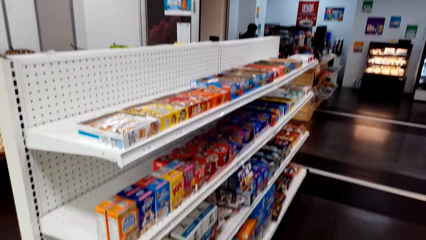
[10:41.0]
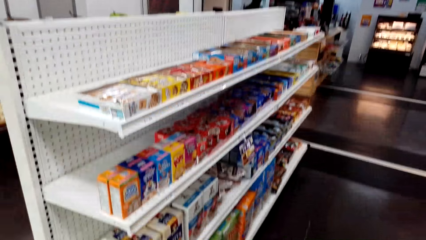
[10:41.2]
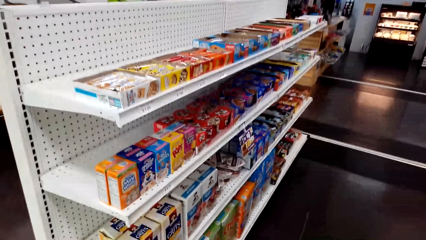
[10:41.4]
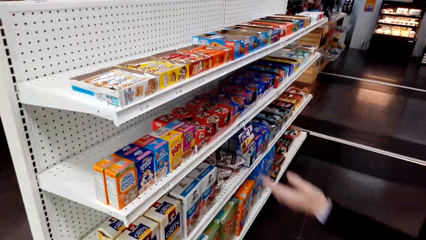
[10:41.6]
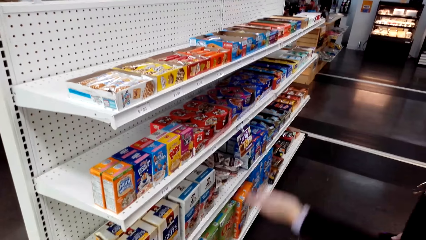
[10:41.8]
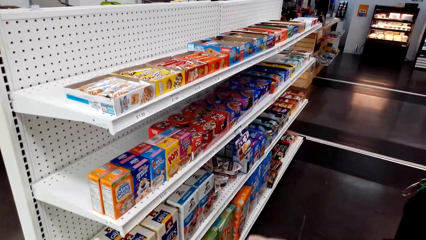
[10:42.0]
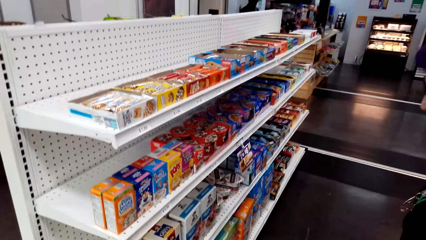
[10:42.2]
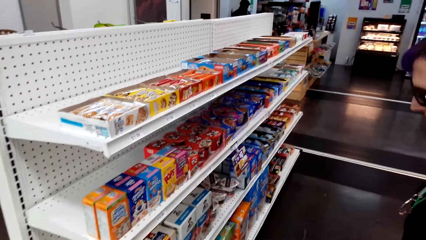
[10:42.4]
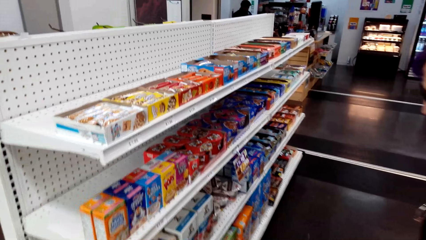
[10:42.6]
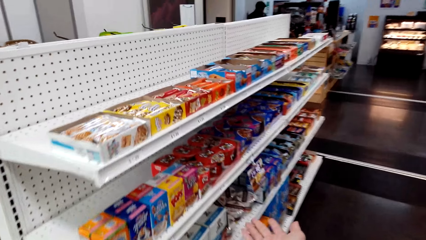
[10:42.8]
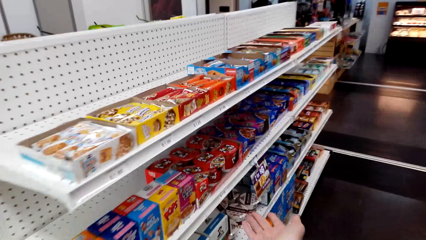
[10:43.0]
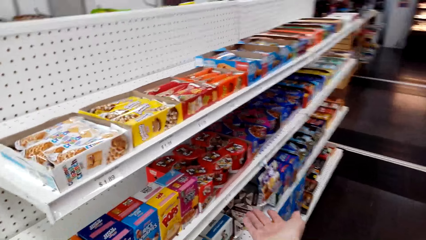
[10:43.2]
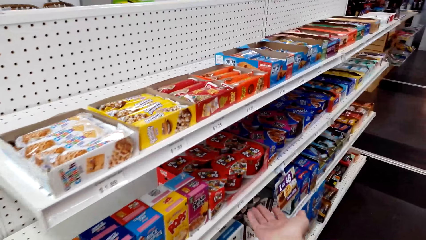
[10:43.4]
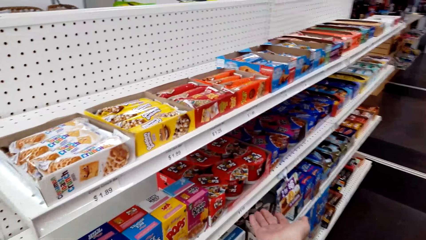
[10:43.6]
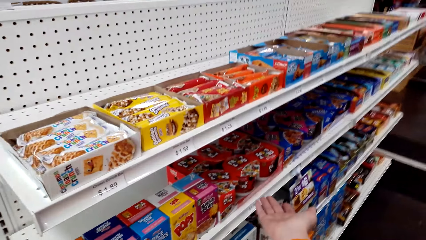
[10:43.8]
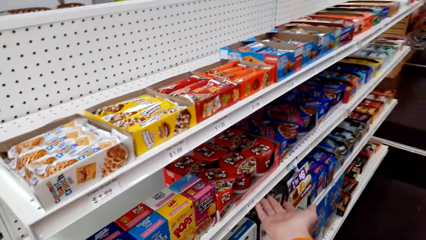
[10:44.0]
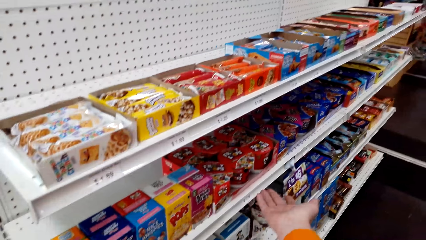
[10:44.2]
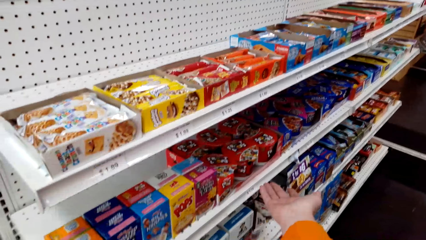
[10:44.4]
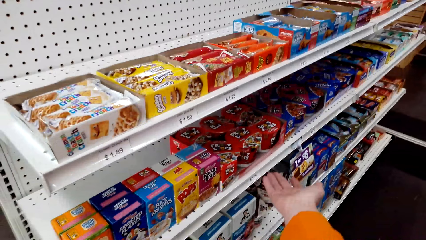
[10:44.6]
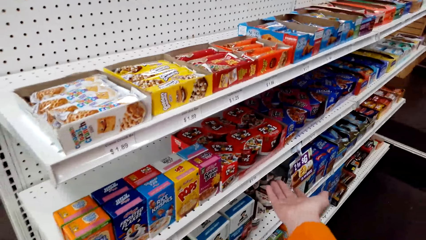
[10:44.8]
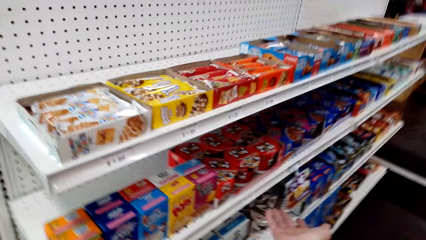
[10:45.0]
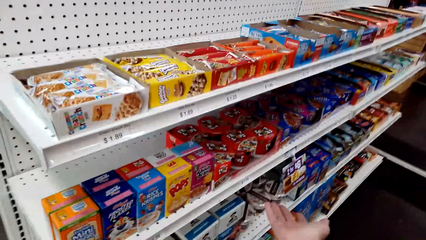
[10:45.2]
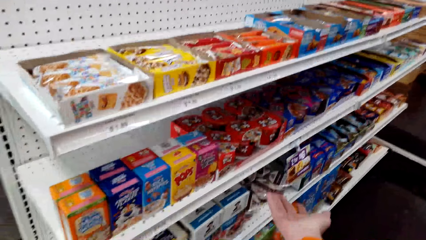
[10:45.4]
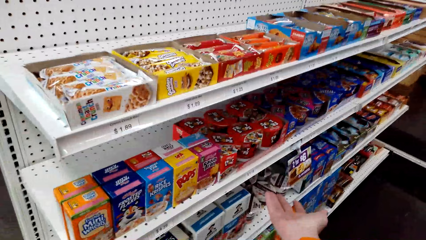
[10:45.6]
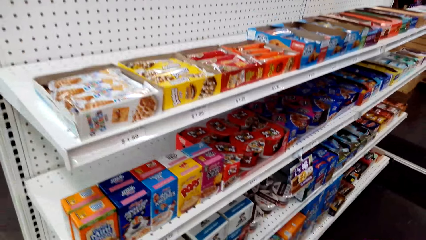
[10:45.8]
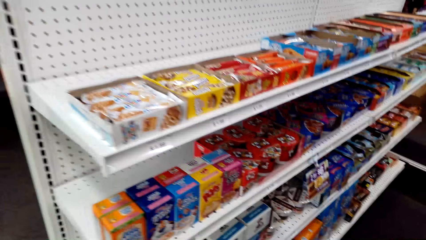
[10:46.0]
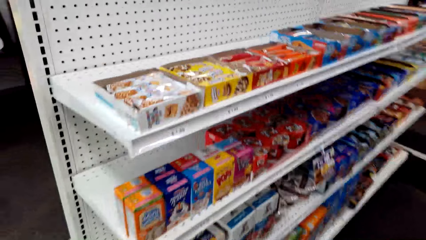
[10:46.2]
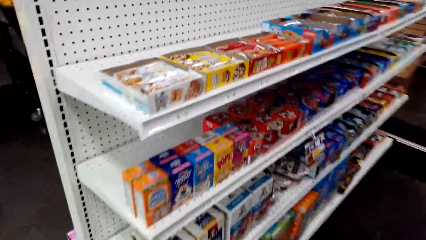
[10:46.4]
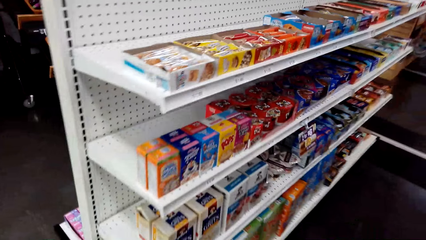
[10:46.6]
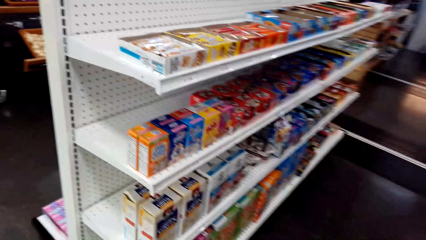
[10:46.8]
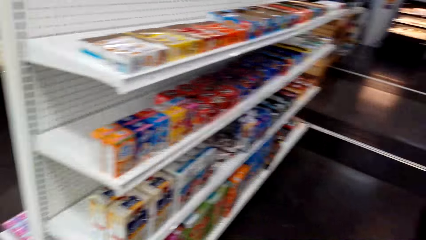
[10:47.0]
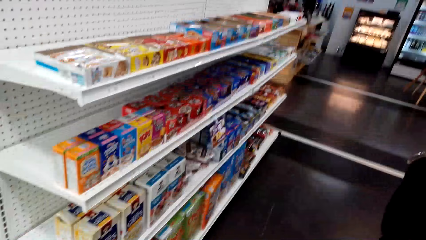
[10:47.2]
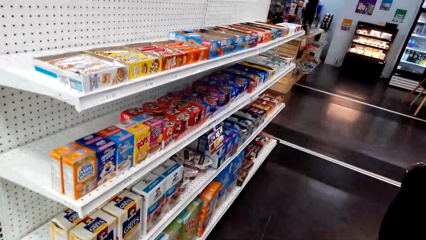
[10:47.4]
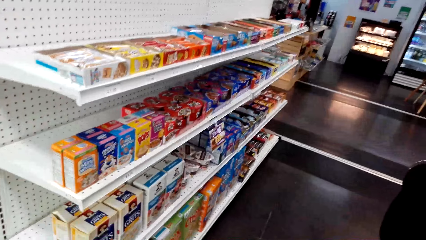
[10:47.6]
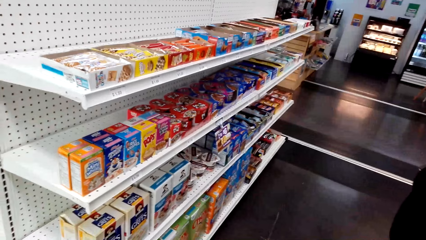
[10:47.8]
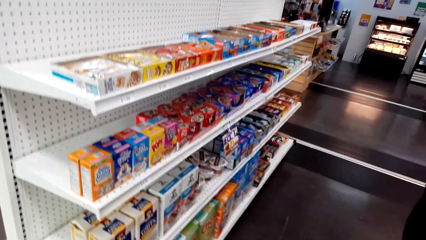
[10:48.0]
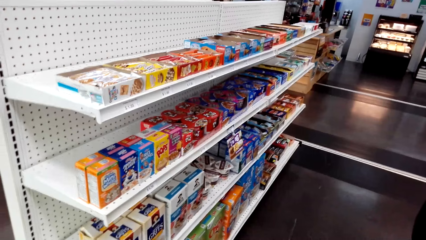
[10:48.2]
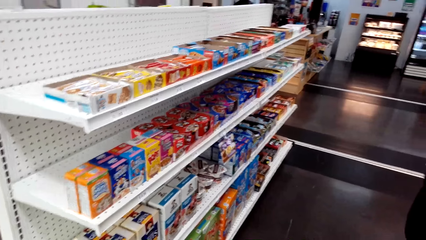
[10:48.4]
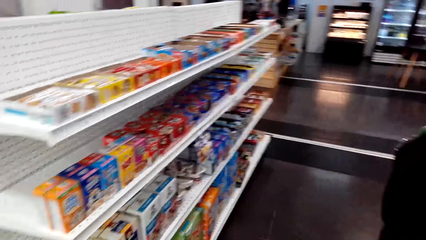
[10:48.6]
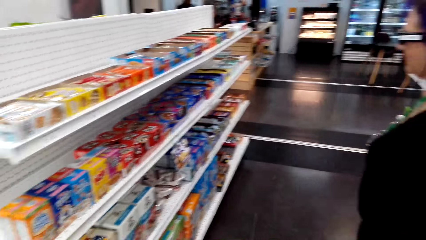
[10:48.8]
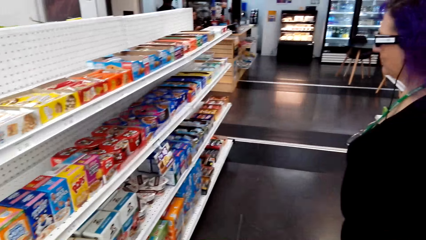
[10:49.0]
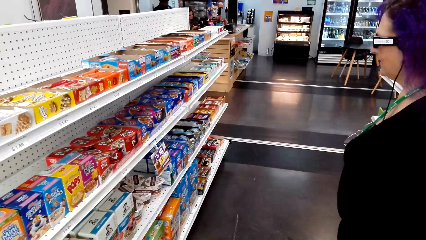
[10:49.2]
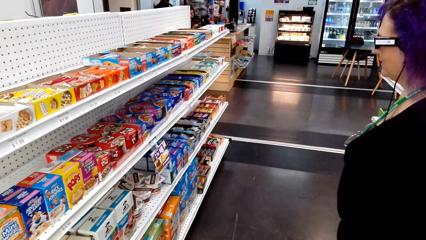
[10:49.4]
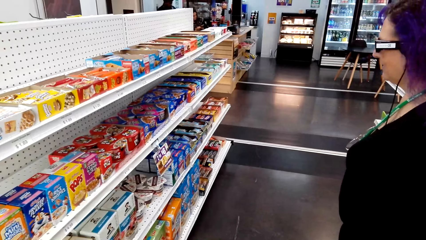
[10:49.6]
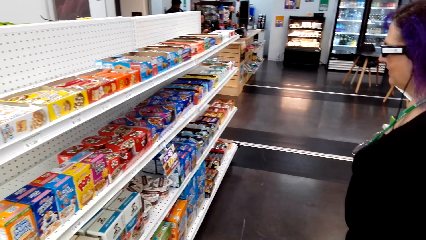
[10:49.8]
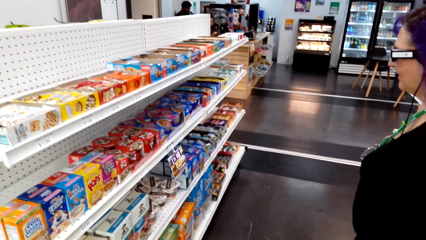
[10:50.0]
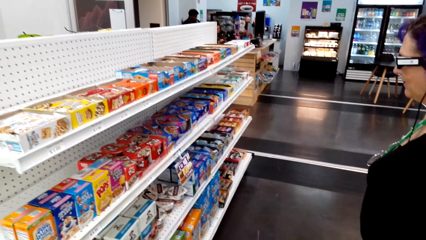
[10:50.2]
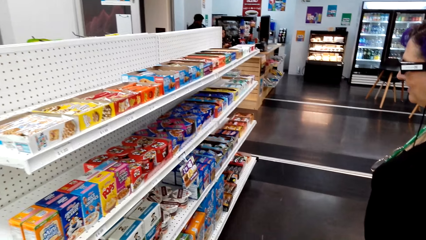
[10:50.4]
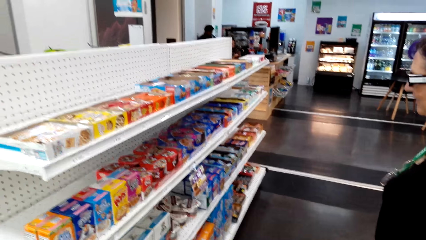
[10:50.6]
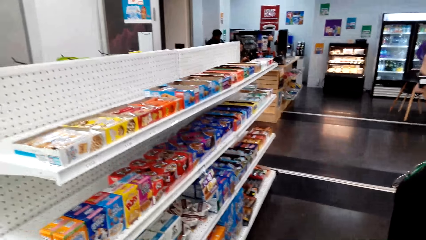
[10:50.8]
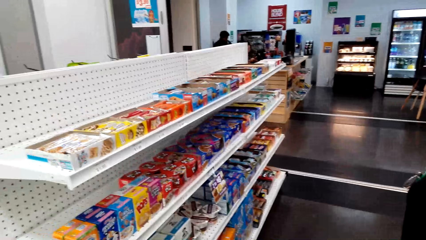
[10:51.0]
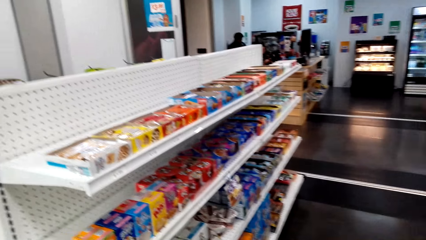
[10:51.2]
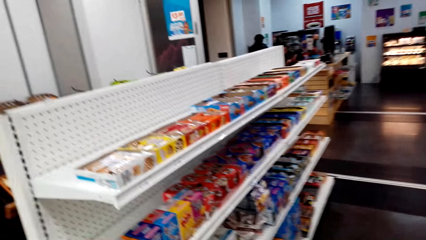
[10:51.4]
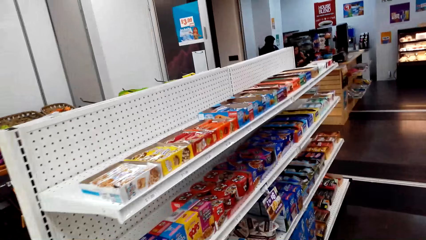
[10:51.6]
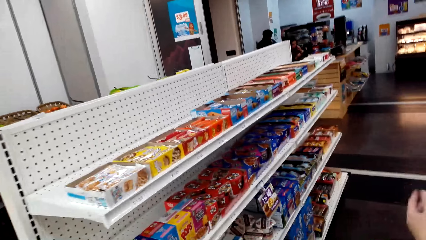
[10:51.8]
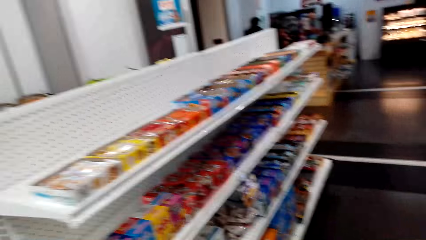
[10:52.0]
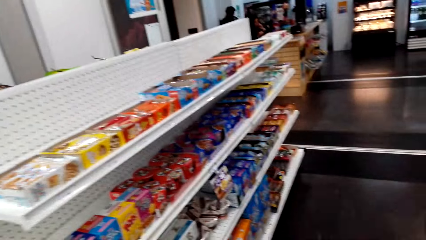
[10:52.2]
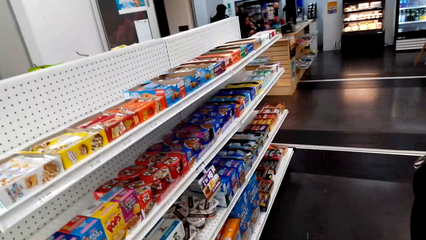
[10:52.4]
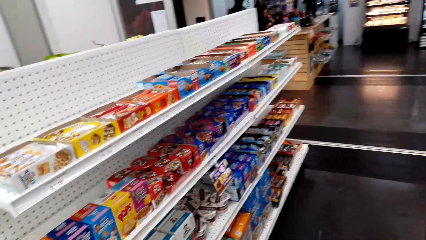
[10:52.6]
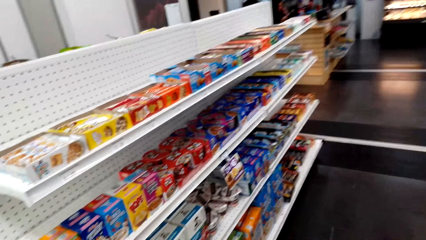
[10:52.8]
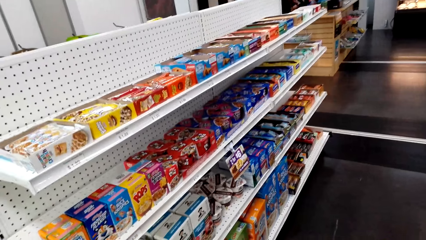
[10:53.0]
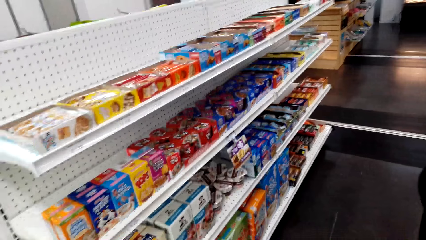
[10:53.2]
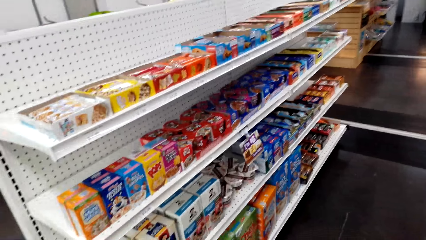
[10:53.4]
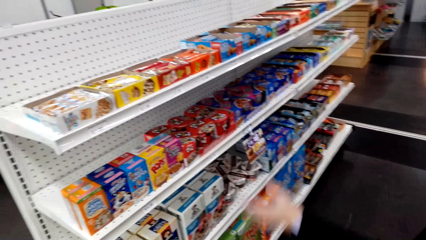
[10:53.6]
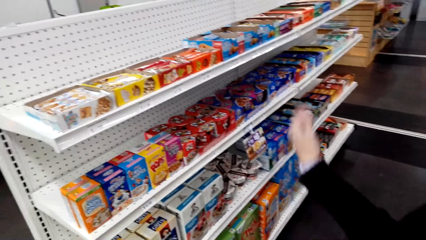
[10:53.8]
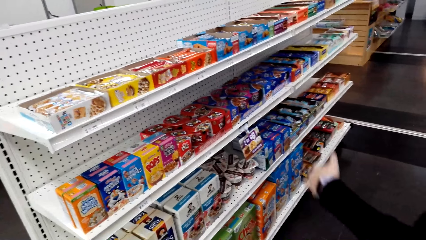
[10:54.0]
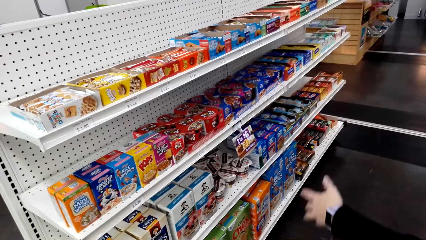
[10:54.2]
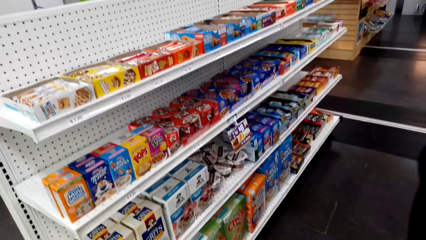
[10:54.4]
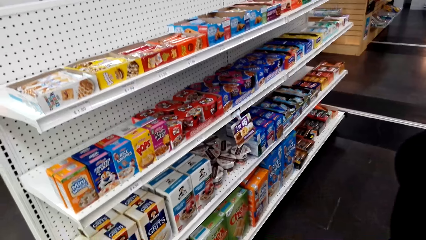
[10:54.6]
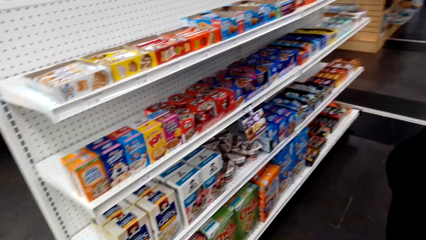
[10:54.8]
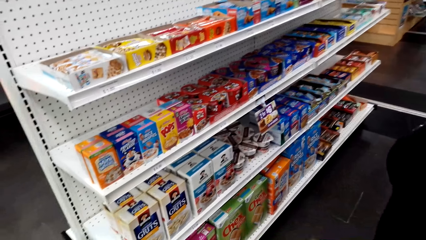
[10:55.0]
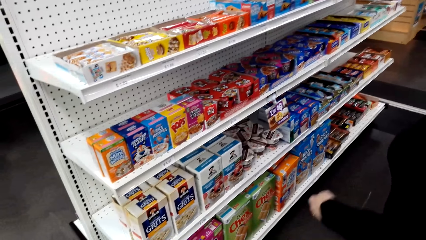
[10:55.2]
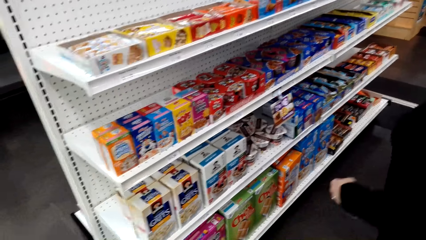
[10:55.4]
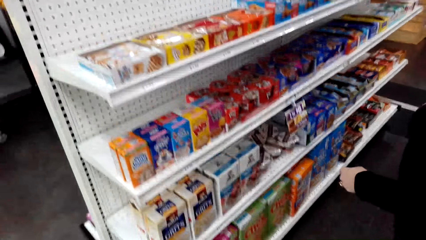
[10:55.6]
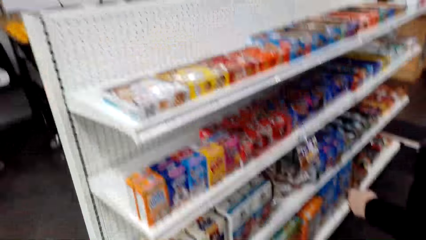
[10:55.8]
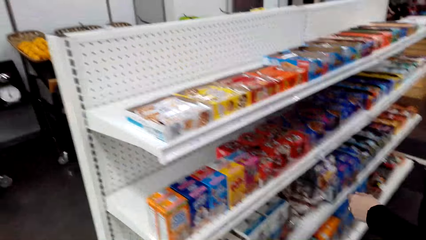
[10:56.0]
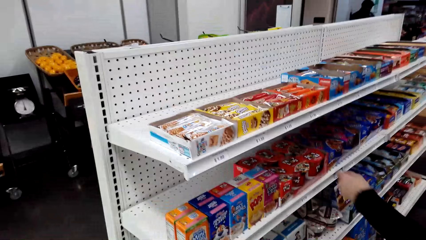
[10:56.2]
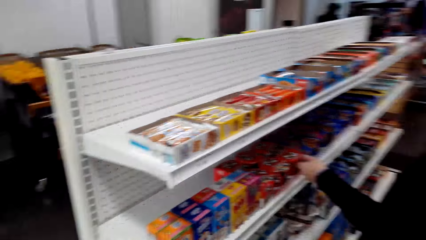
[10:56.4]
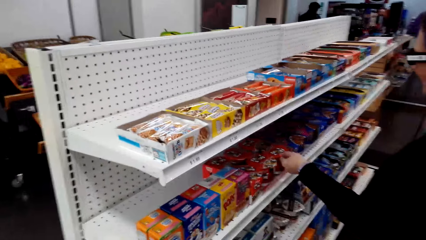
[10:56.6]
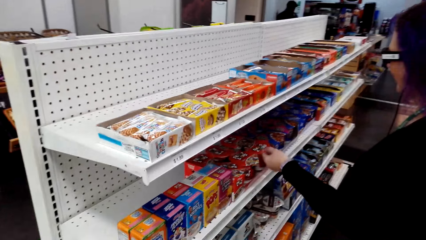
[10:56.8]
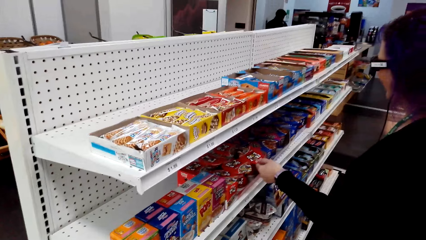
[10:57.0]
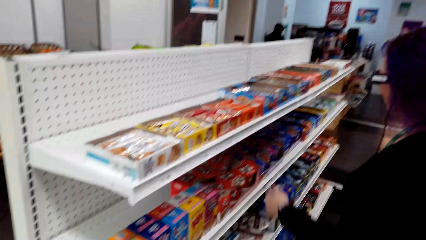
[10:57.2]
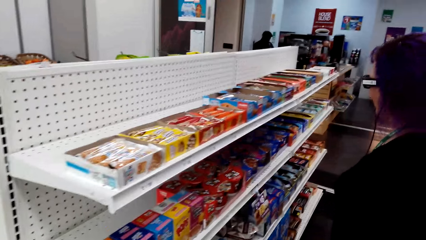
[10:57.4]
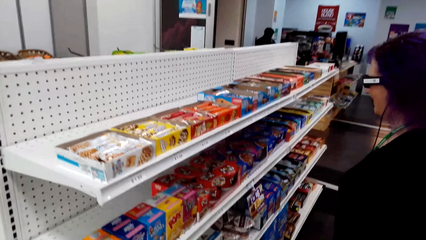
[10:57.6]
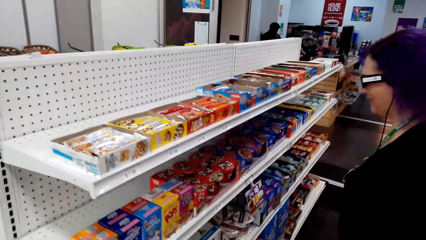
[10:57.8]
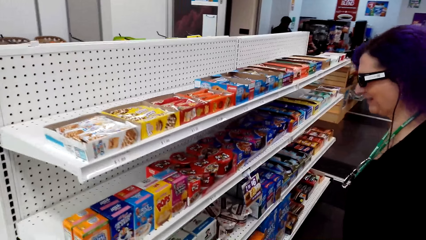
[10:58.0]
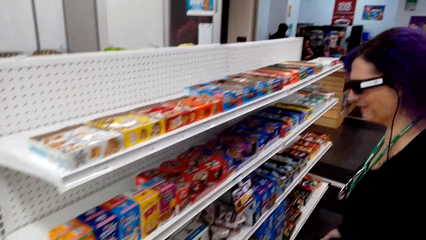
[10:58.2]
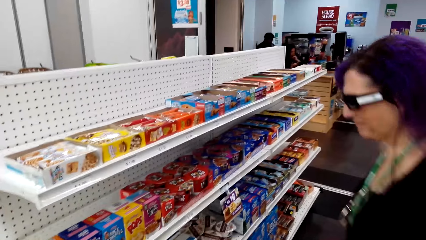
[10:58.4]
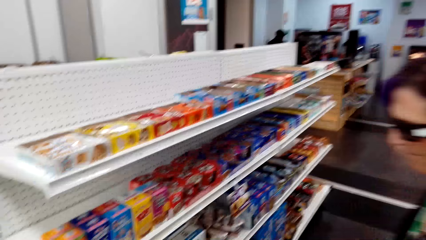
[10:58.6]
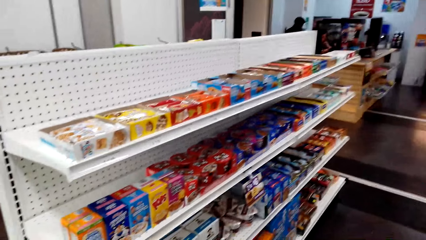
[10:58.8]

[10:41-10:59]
The camera wearer stares at the shelf. They point at the shelf. They talk to a woman. They look around the shelves. They stare at the shelf. The woman inspects the shelf.
